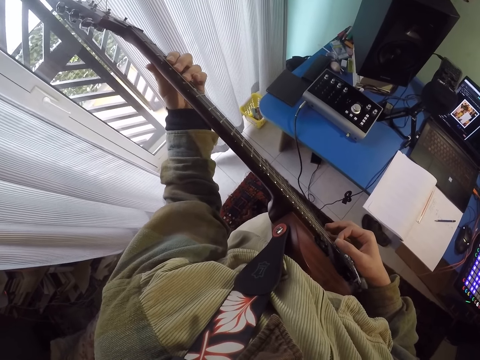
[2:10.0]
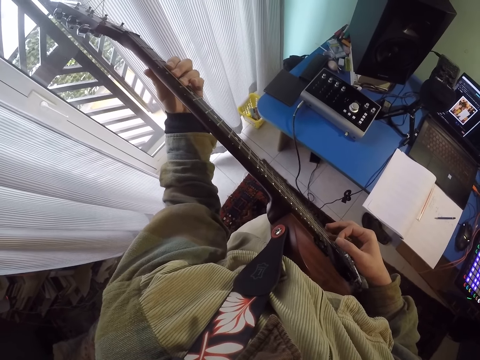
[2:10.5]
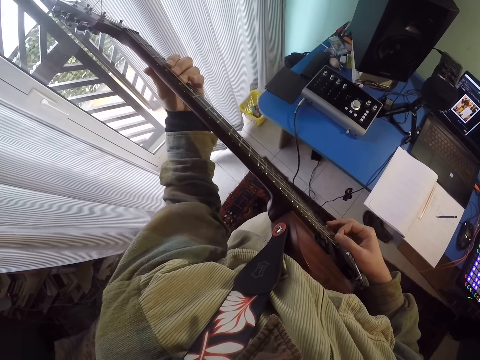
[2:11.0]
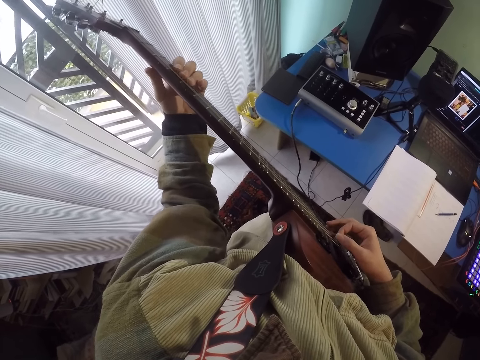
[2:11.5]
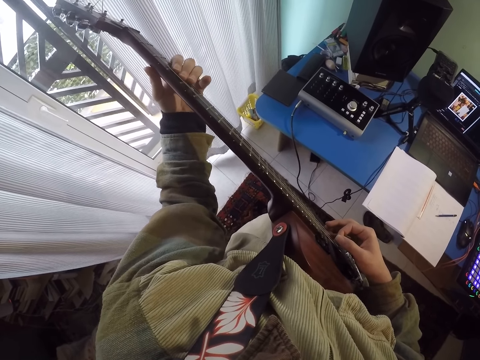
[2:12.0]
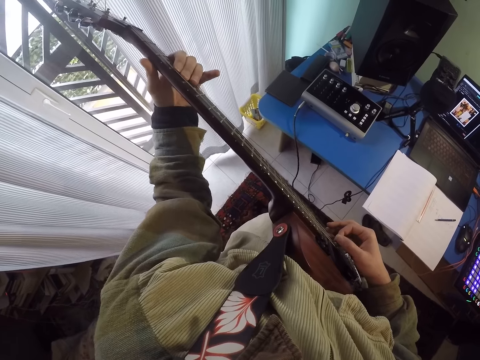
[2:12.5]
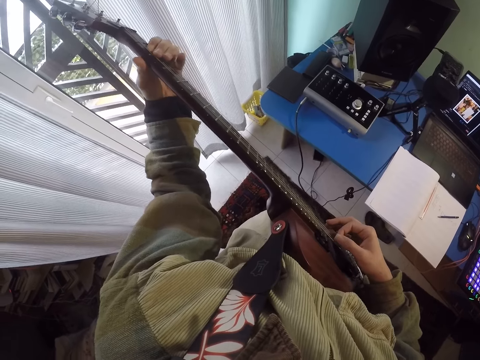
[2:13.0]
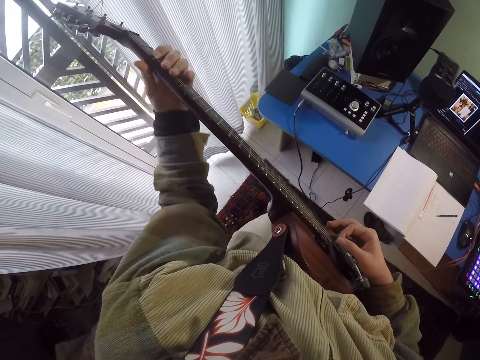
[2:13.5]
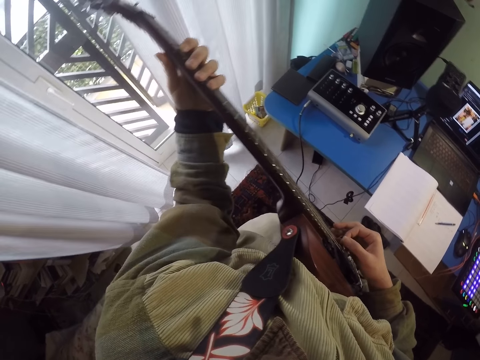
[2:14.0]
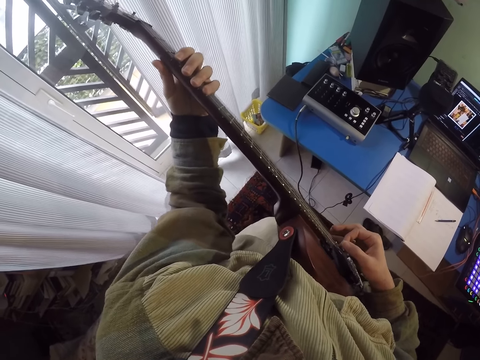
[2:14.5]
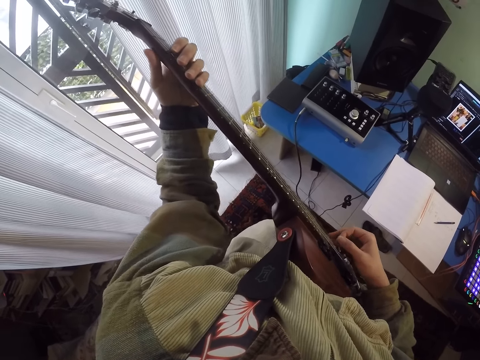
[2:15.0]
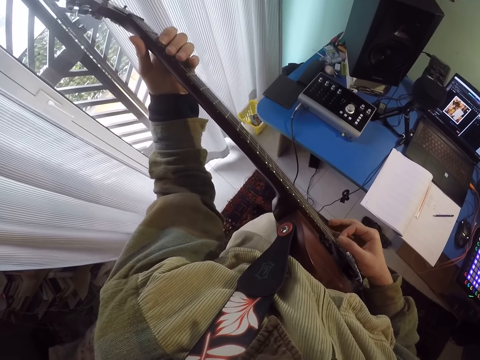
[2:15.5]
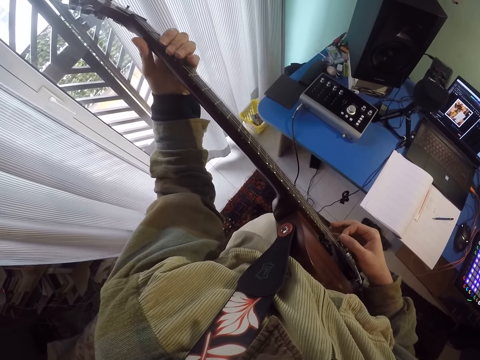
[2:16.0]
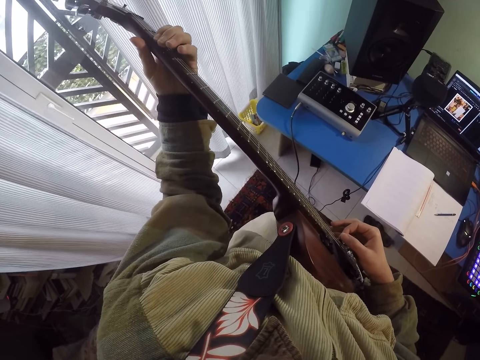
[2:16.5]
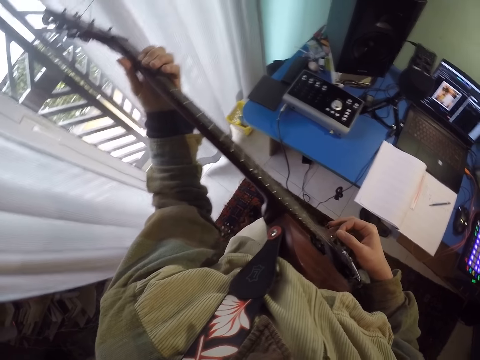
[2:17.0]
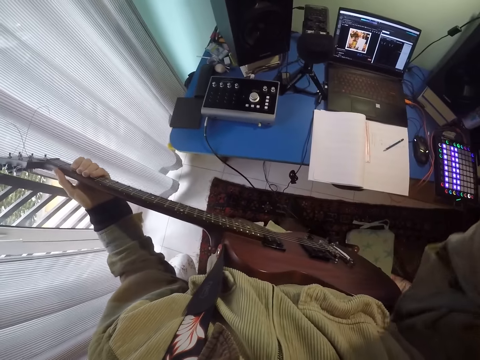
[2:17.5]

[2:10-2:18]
The camera wearer plays guitar repeatedly.
